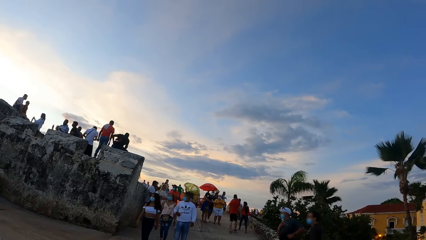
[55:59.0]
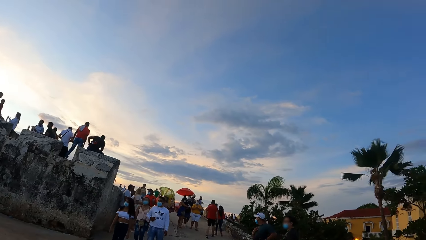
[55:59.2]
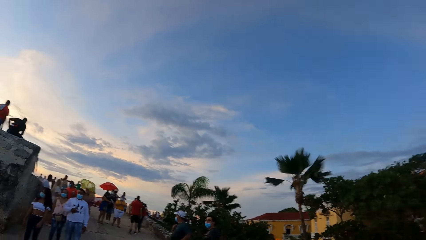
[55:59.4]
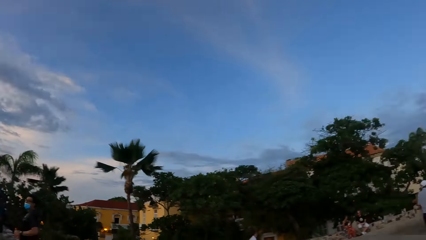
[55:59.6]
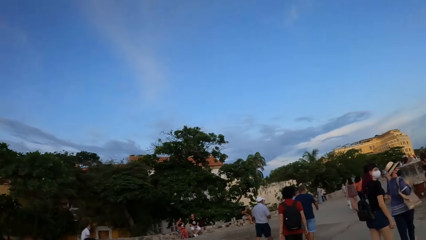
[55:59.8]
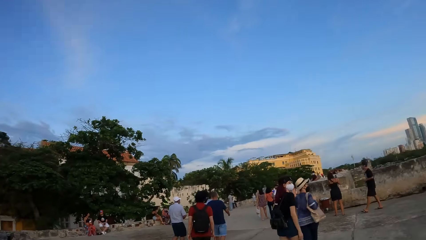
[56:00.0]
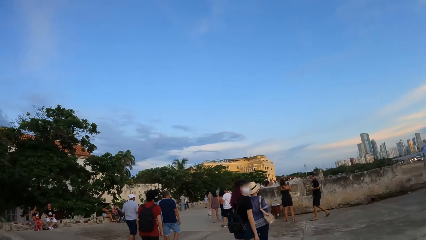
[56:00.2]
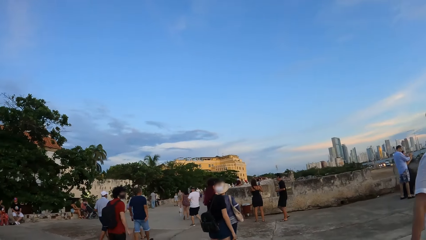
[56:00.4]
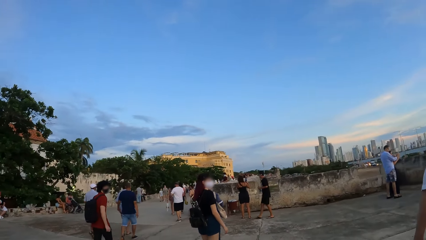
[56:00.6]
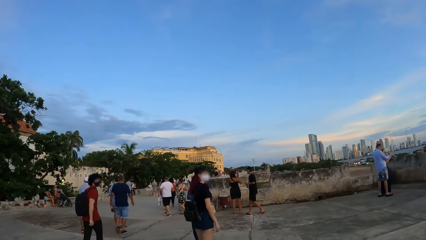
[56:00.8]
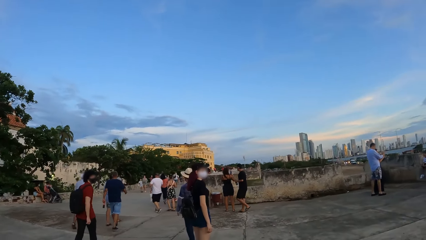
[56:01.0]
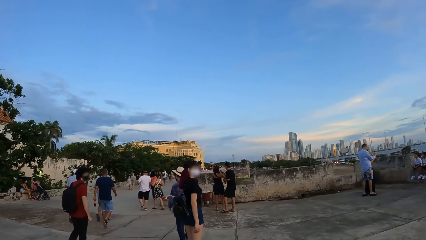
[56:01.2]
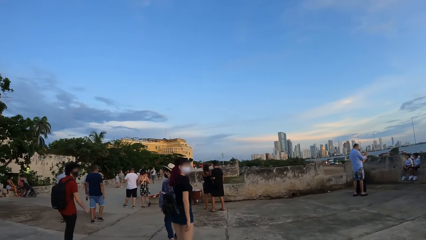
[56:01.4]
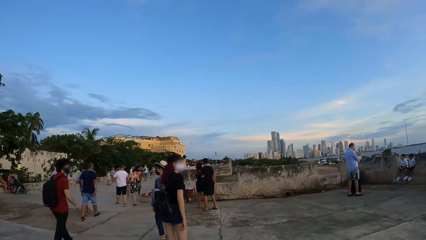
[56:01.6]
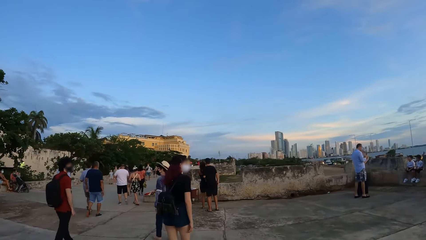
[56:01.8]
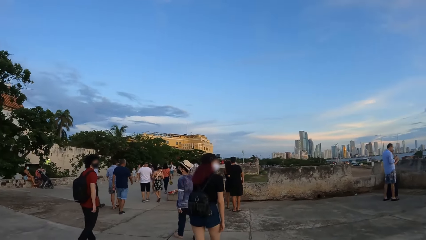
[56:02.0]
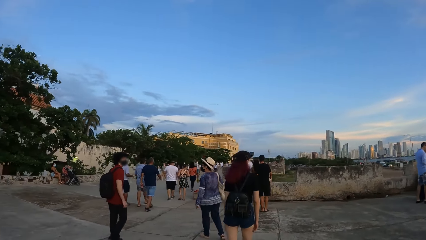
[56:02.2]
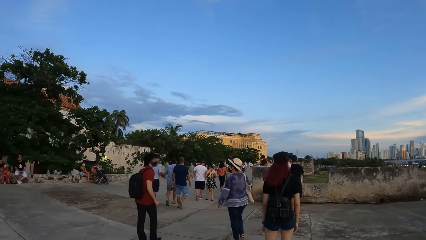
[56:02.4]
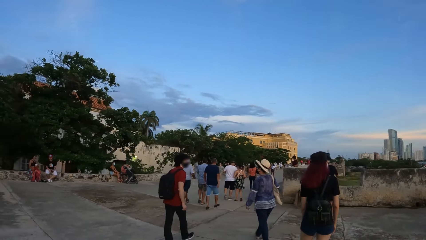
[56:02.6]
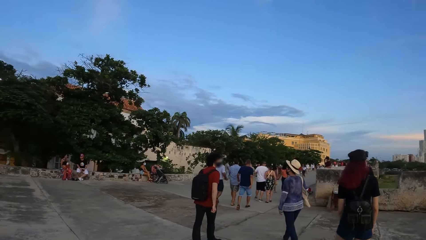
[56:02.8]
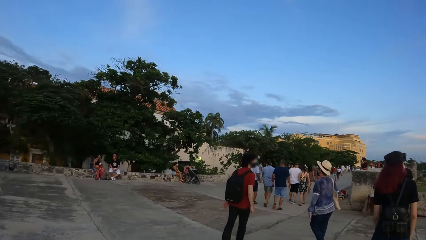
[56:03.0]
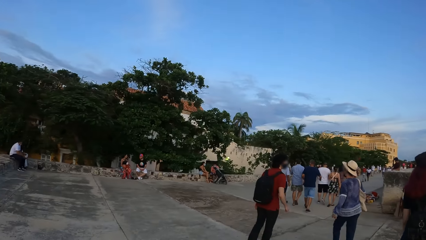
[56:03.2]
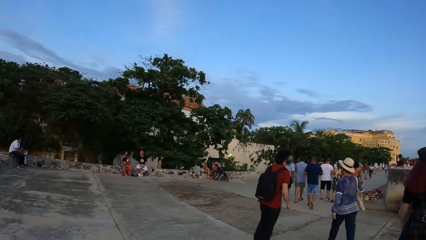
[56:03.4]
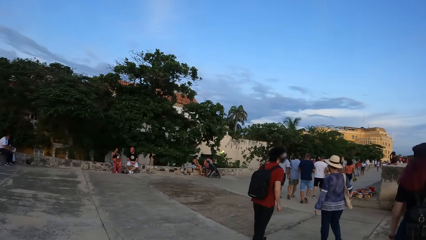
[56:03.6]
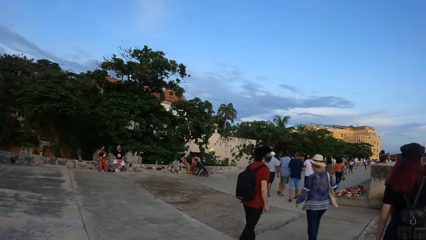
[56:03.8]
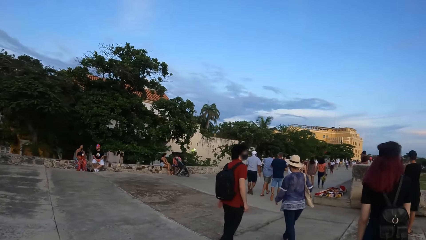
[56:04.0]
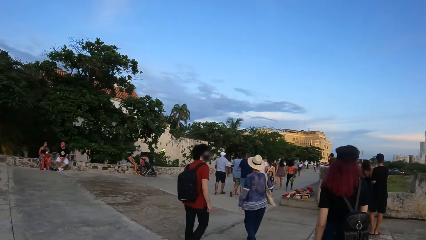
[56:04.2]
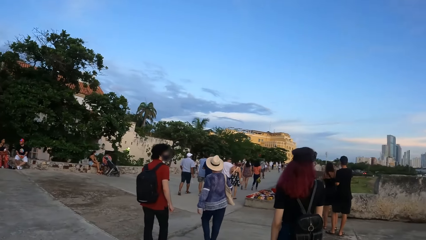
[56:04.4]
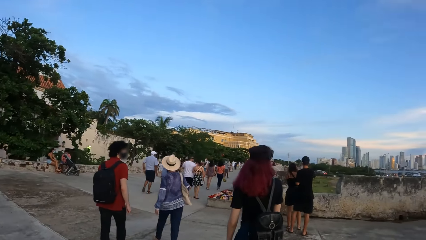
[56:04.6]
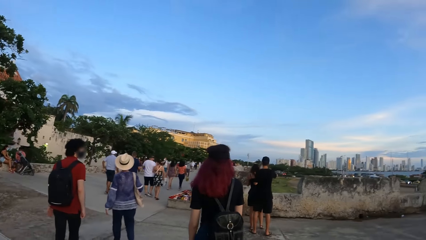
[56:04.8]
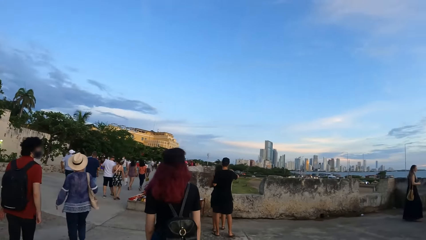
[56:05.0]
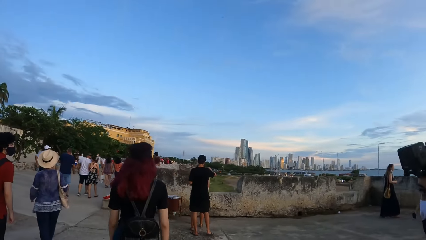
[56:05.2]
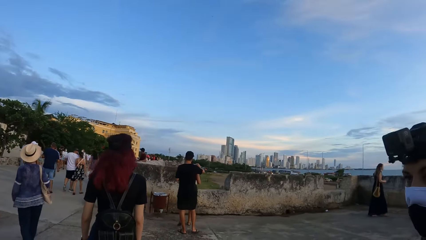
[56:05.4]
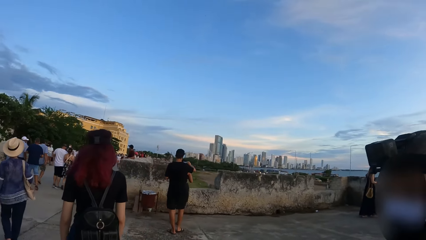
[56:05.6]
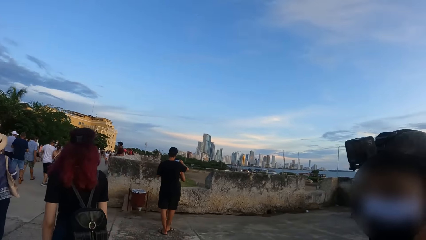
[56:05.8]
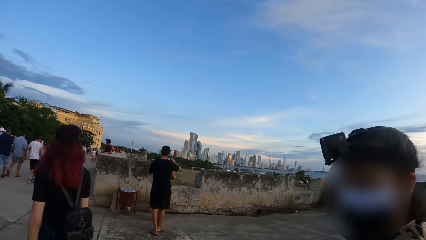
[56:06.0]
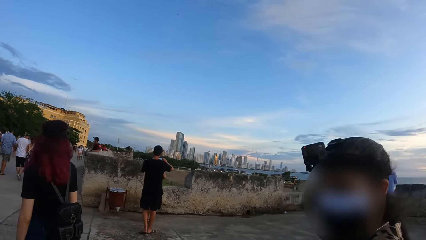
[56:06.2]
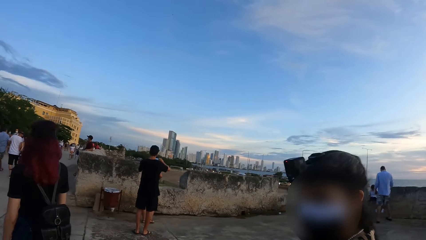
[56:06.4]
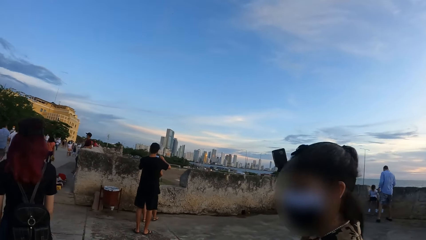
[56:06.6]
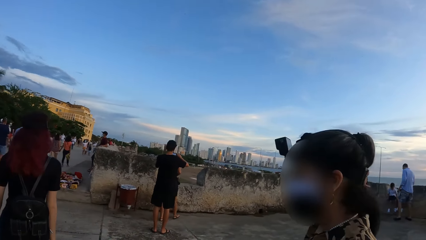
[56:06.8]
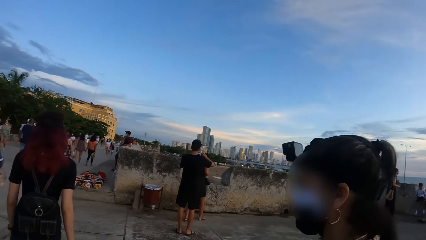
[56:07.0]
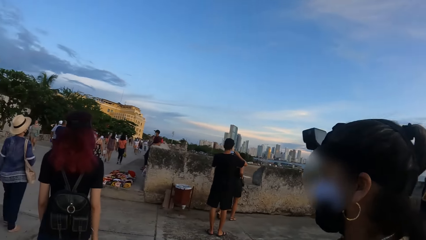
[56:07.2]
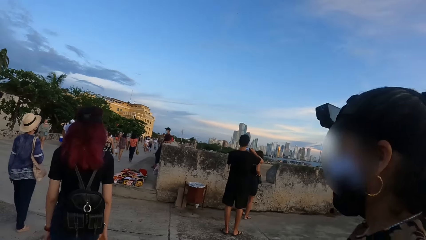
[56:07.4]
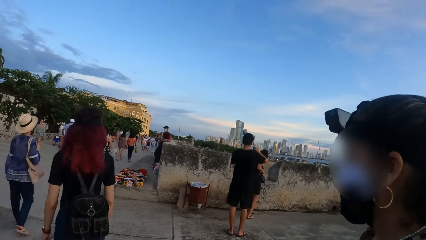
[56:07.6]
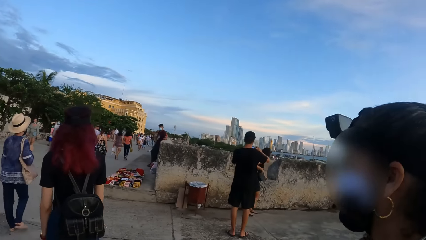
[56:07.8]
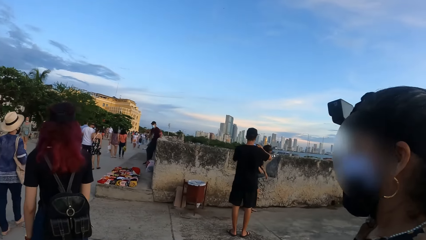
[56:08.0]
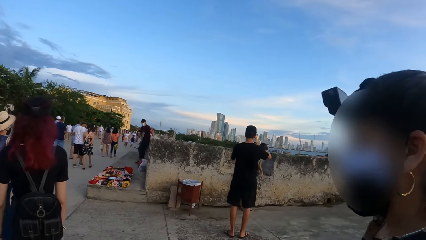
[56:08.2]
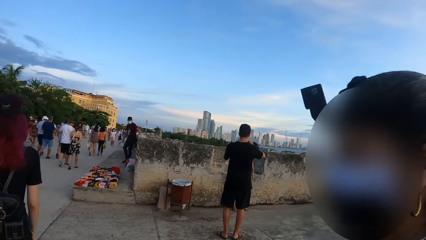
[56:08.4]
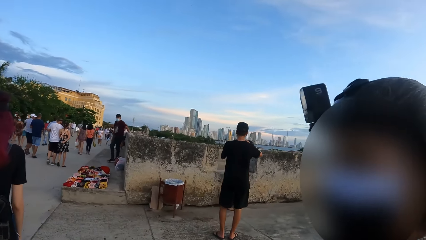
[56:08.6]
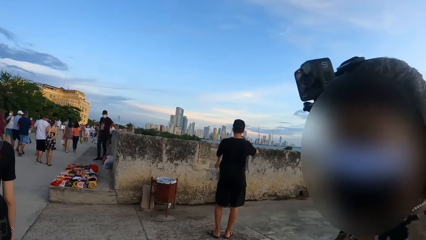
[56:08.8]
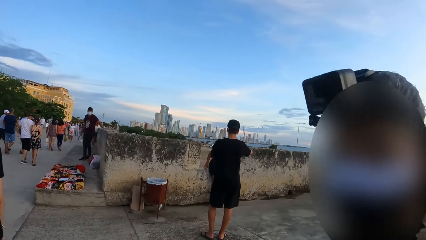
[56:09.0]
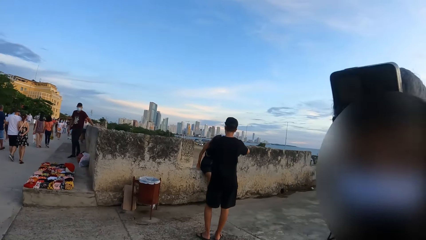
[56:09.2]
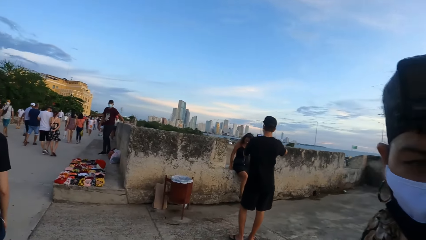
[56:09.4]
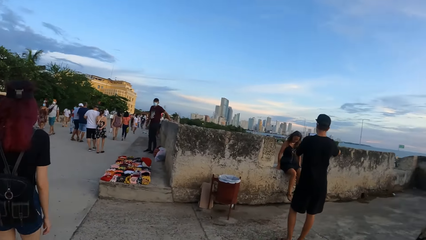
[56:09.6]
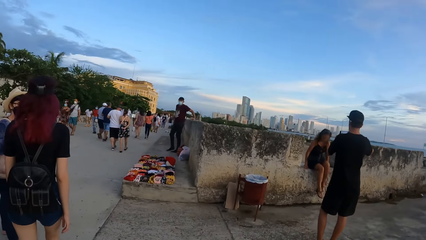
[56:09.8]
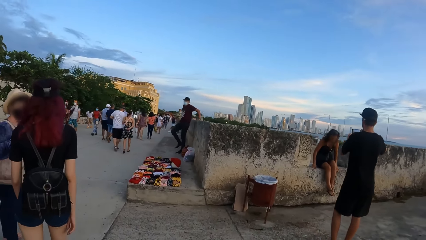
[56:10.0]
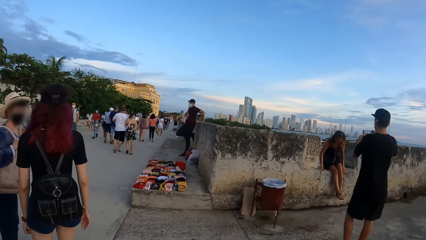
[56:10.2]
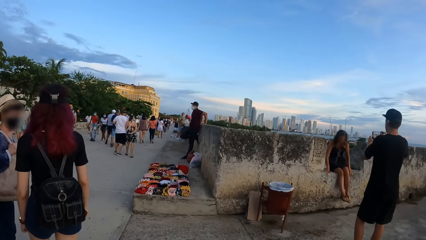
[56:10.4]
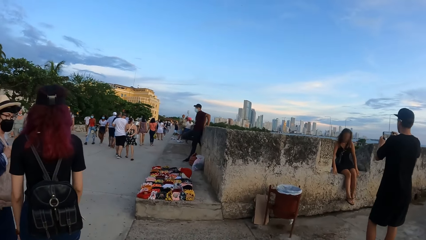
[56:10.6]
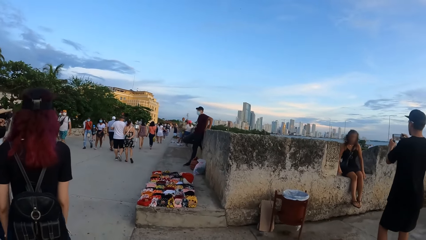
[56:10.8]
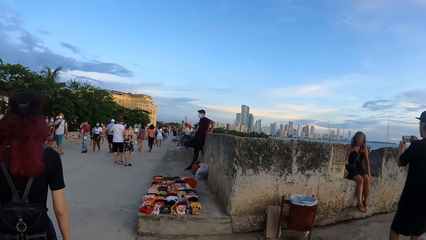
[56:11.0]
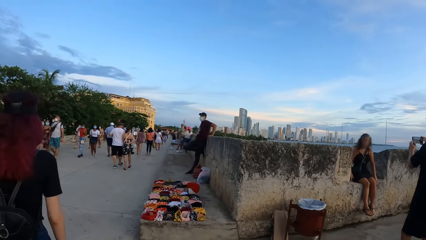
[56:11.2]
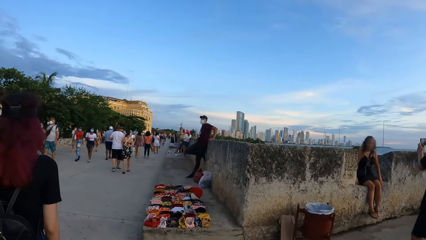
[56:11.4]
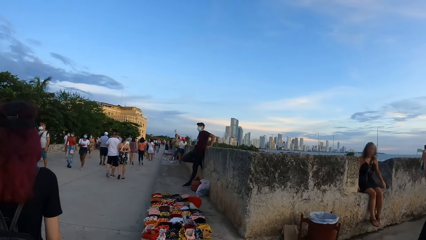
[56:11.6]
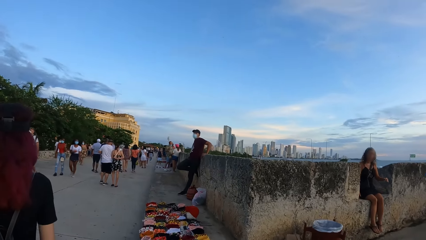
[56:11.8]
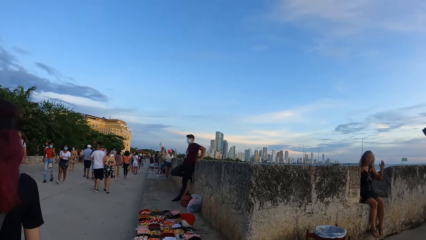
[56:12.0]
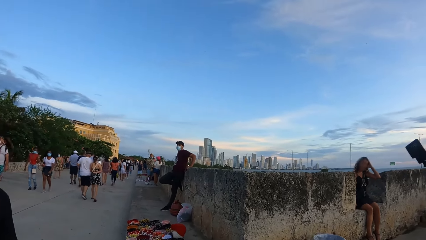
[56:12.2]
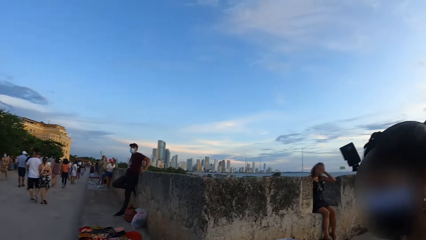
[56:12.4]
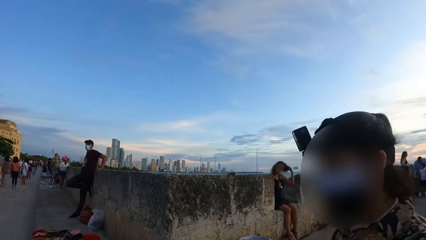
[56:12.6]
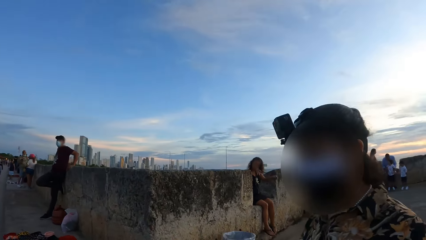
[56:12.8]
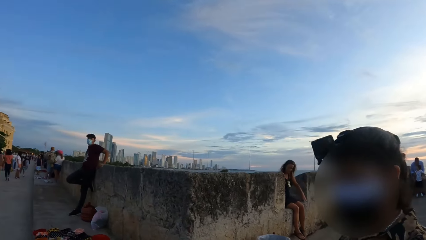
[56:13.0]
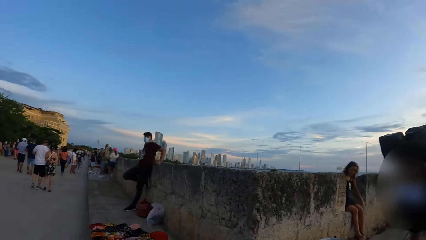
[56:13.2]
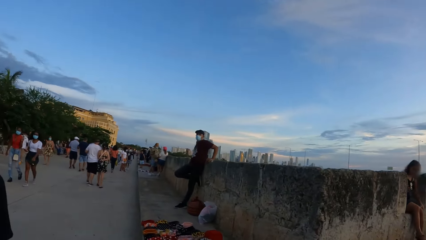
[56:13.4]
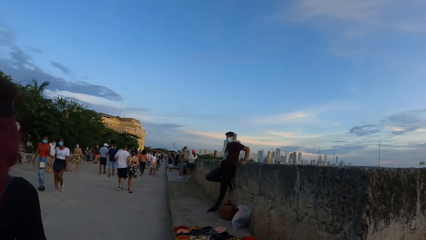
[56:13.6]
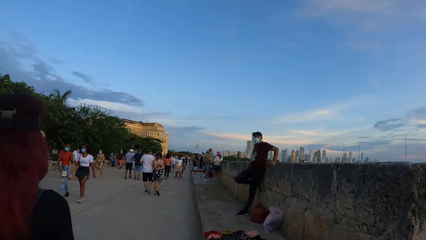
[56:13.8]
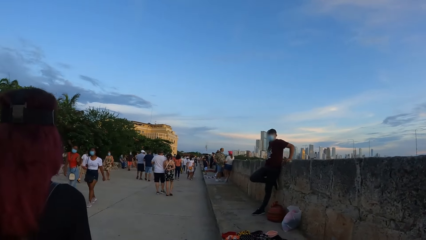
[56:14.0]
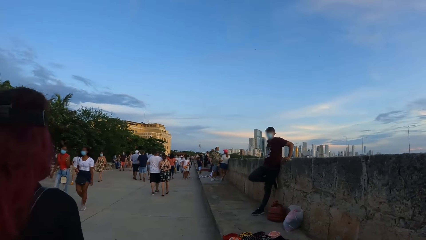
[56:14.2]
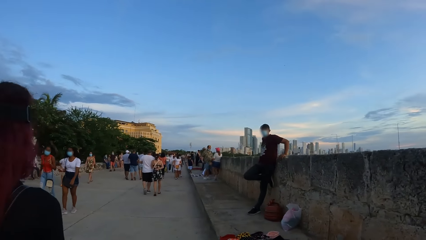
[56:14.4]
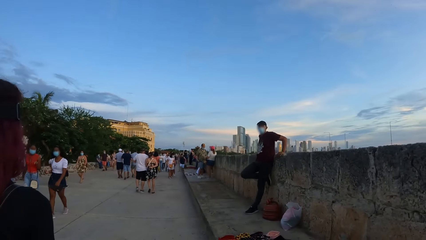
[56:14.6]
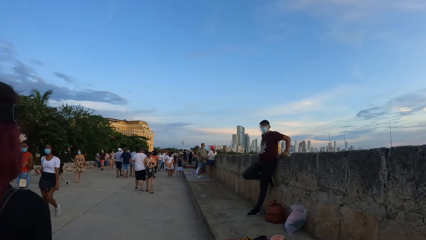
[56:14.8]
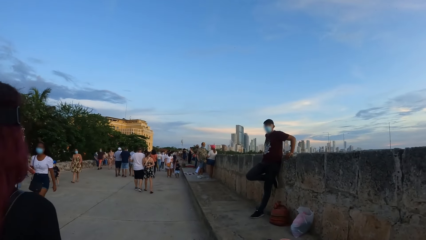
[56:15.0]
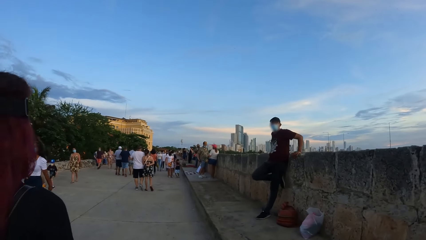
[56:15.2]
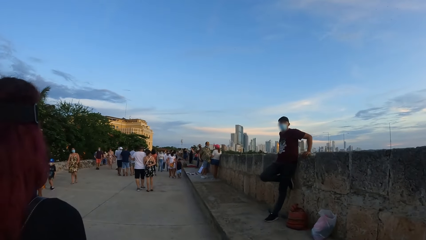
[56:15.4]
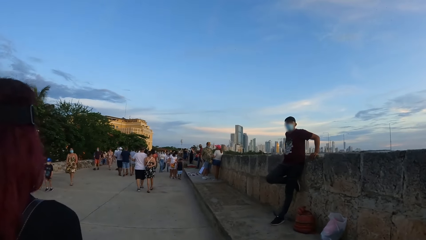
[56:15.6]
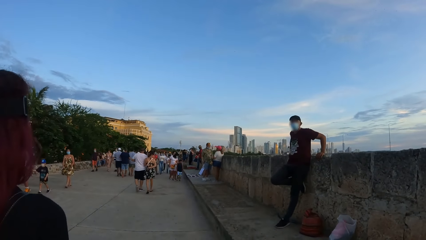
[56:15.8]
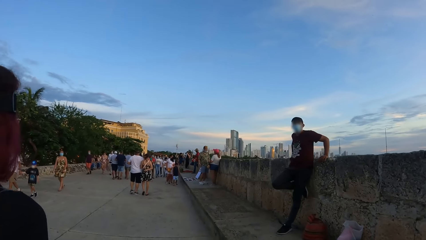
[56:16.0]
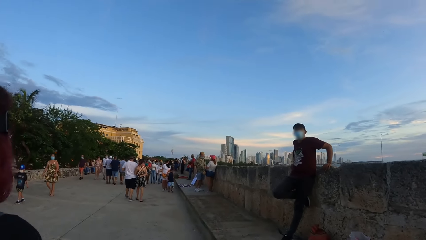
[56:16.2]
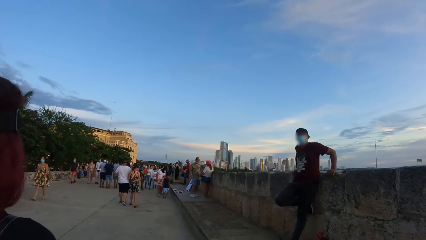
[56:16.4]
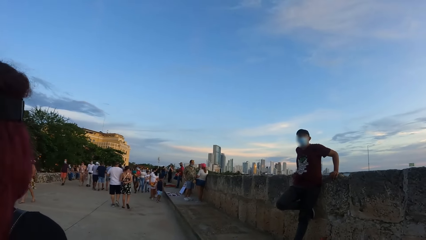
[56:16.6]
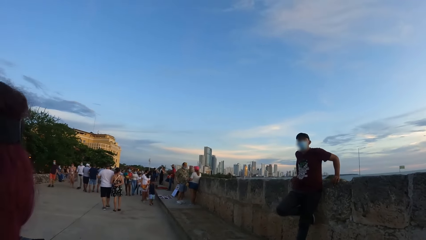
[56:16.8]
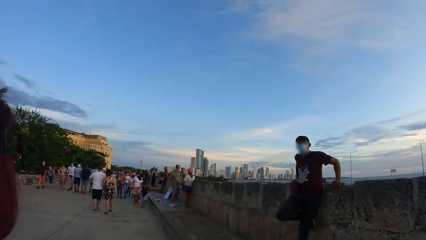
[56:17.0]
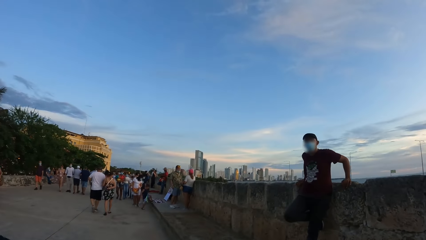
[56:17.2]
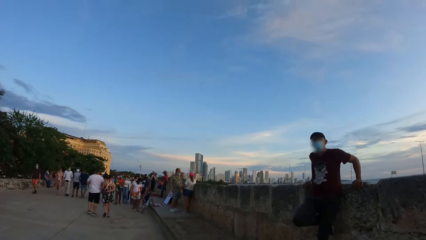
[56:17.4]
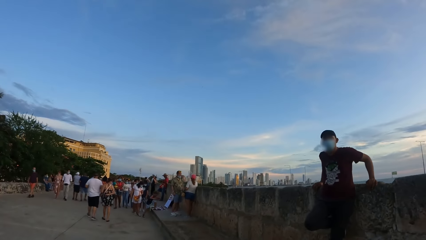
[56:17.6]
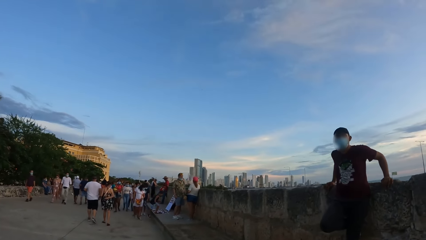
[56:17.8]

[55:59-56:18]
A lady engages the camera wearer.
